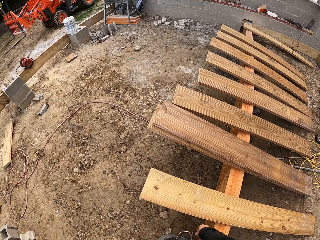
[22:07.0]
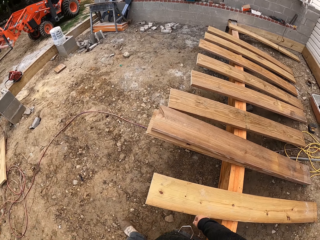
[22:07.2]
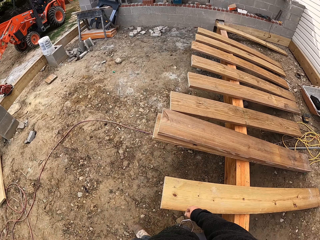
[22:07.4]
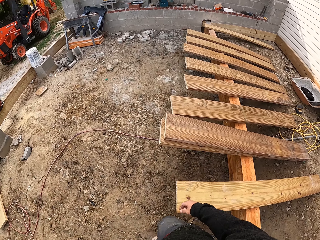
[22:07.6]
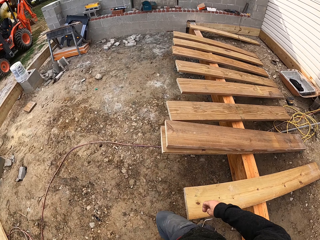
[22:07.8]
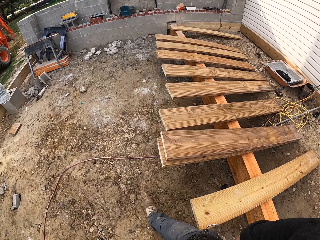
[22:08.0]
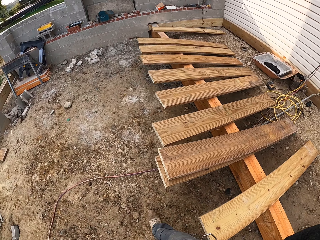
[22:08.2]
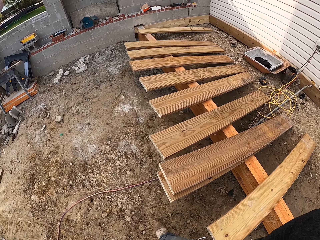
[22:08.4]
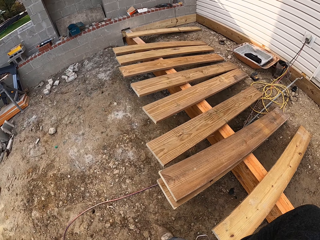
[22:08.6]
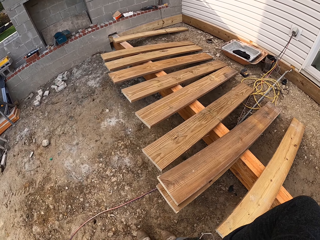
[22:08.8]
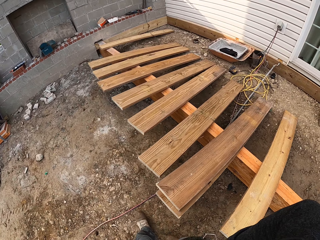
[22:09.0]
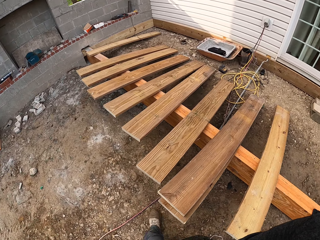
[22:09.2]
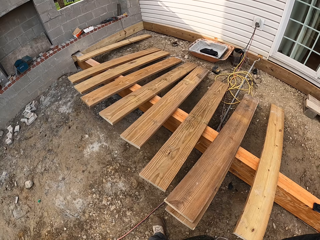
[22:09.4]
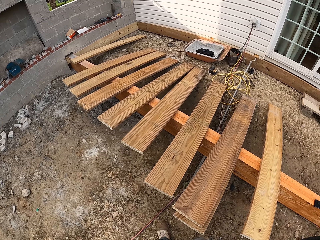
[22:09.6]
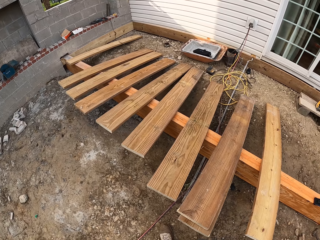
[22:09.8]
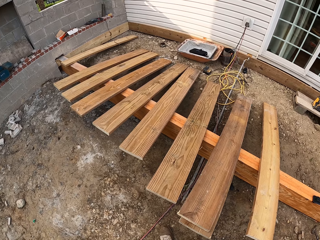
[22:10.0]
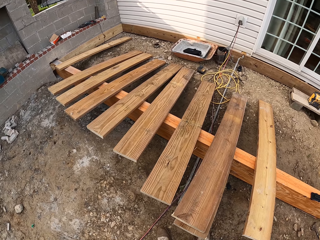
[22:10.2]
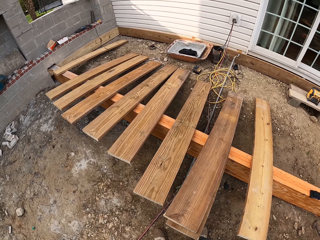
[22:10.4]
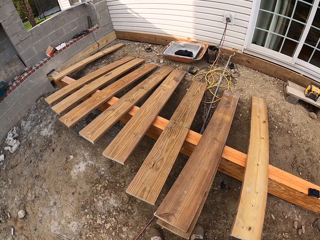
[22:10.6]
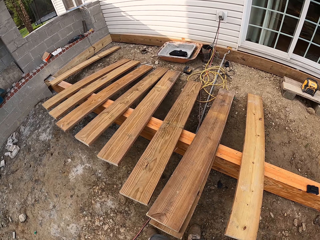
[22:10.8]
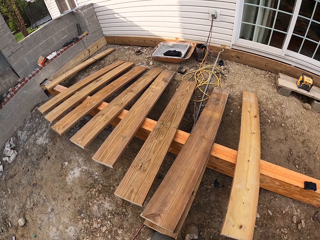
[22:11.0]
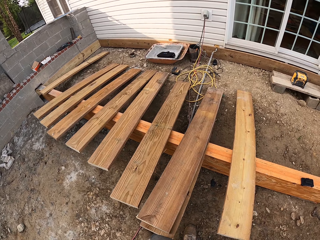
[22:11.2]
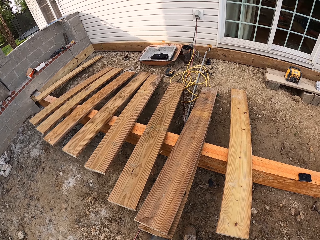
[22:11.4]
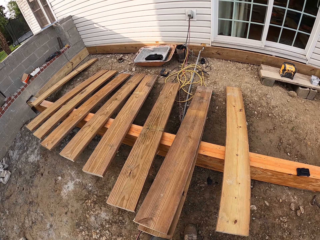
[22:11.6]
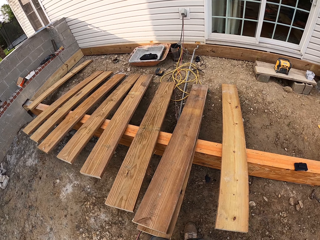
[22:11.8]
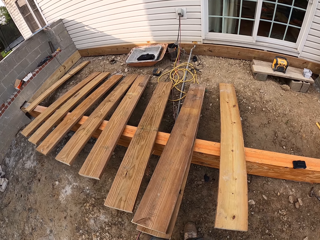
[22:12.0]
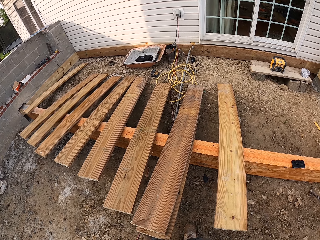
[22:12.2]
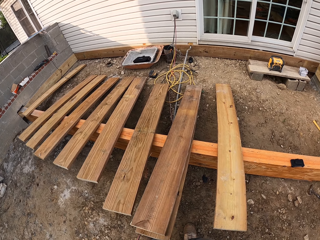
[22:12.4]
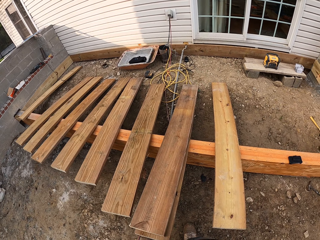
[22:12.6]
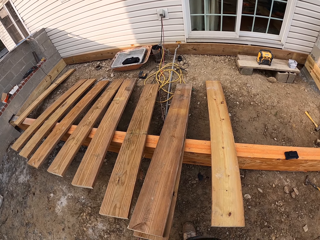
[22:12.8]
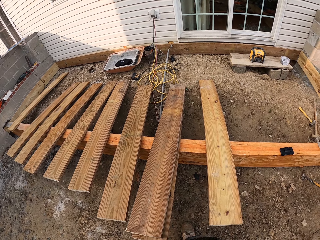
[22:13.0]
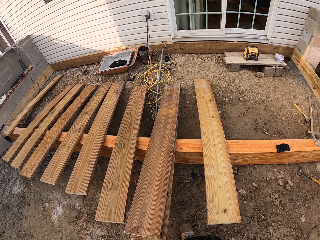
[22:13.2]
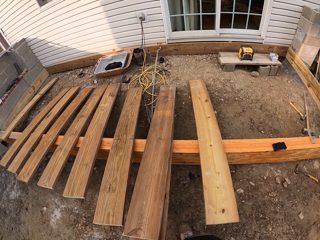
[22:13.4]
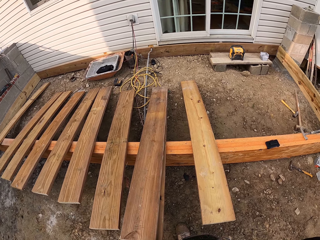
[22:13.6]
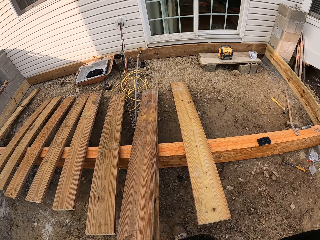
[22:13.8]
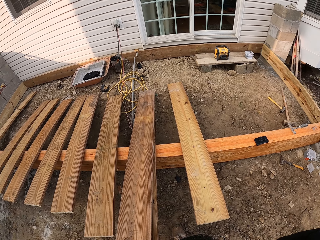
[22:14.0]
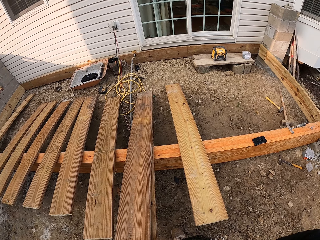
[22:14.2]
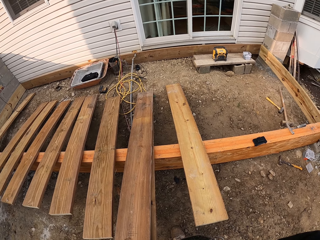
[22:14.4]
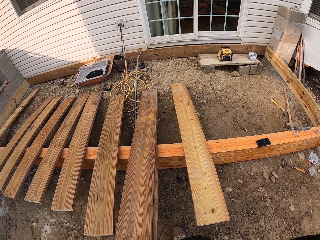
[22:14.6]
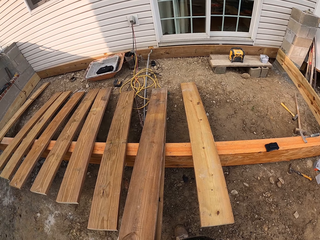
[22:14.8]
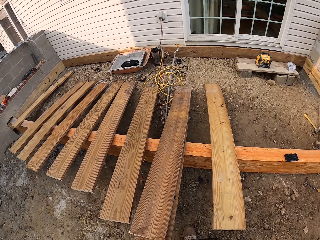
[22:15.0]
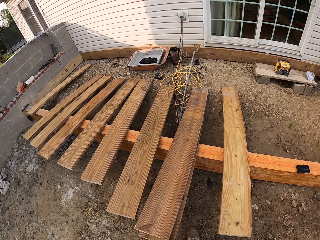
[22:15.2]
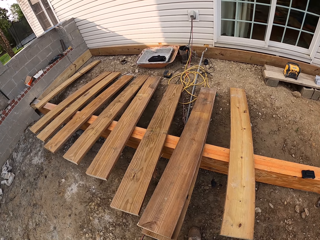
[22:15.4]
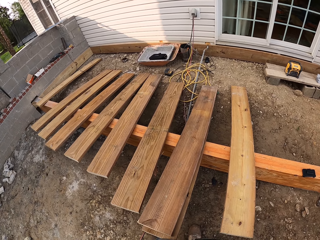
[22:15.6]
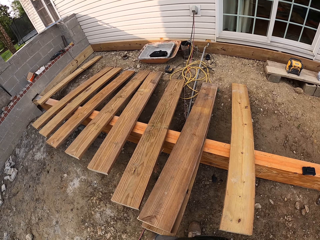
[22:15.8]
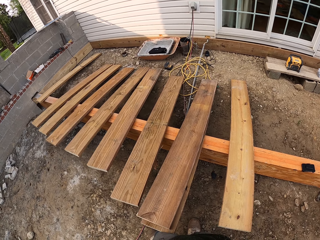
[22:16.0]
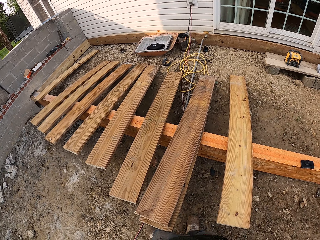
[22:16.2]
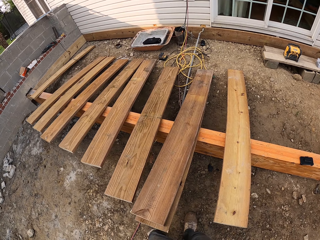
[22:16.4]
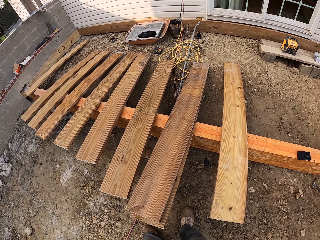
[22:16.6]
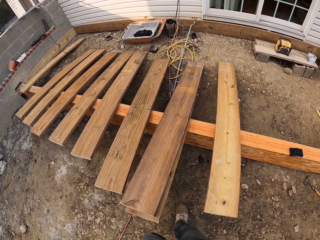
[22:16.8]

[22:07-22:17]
The camera wearer looks around the construction site.

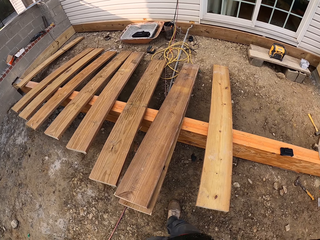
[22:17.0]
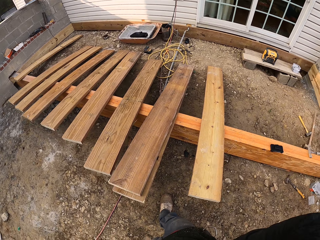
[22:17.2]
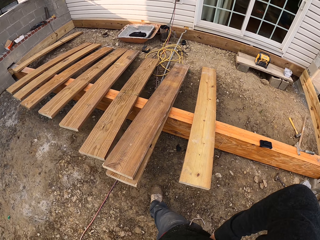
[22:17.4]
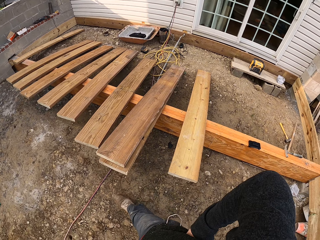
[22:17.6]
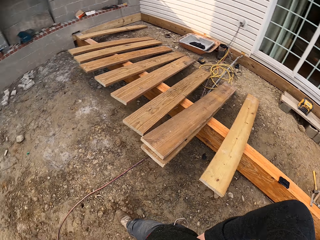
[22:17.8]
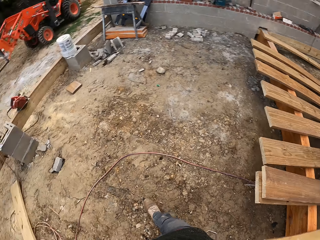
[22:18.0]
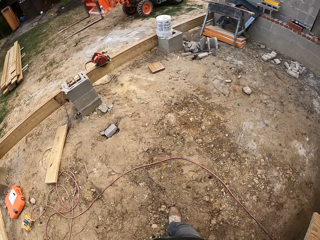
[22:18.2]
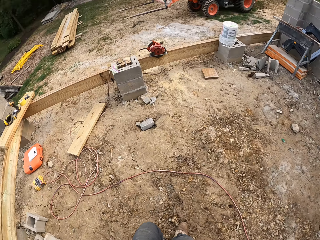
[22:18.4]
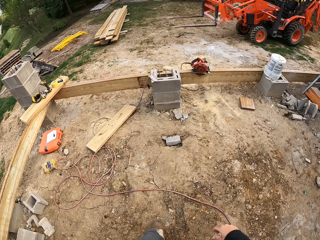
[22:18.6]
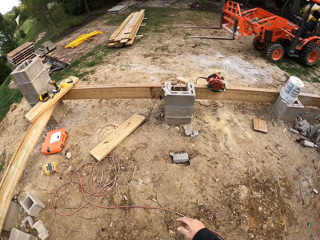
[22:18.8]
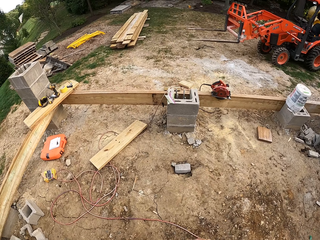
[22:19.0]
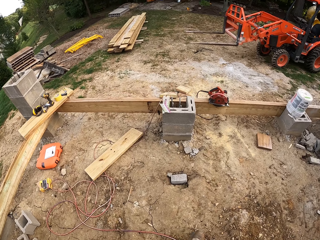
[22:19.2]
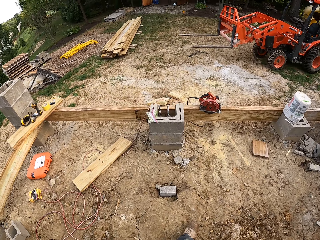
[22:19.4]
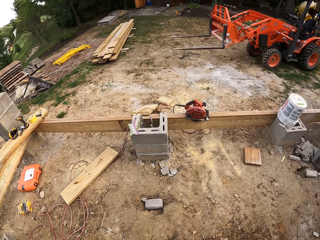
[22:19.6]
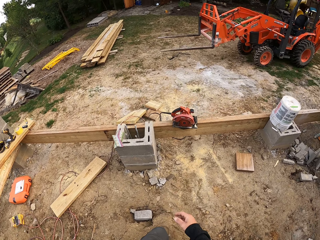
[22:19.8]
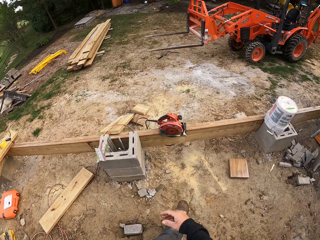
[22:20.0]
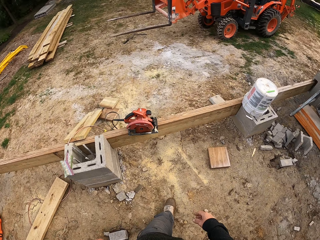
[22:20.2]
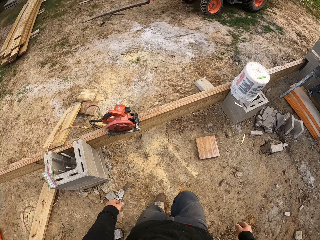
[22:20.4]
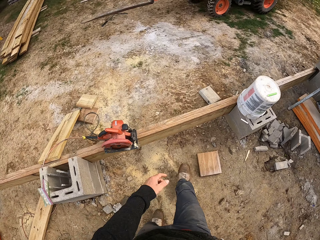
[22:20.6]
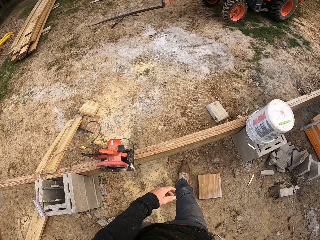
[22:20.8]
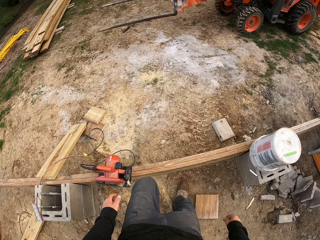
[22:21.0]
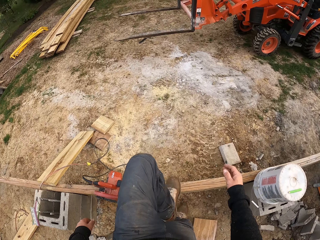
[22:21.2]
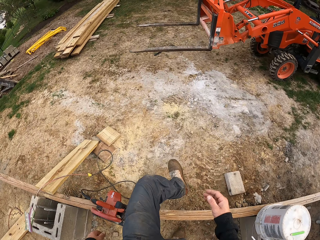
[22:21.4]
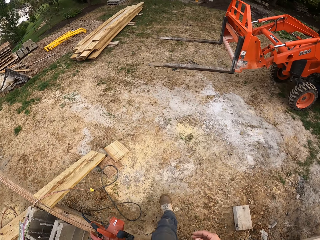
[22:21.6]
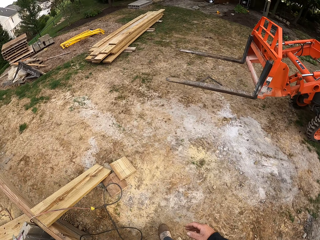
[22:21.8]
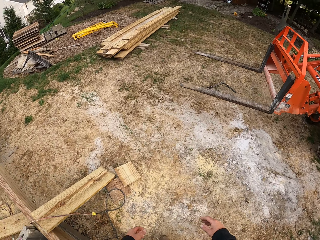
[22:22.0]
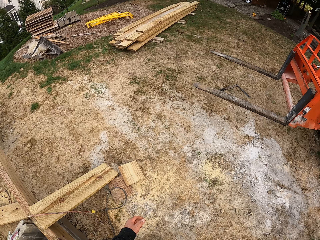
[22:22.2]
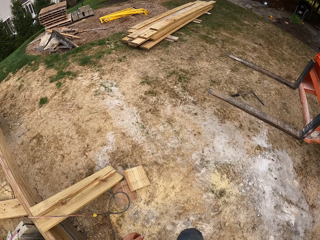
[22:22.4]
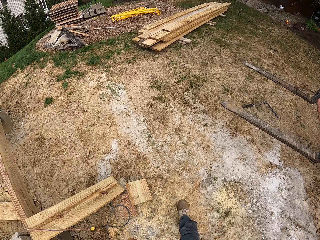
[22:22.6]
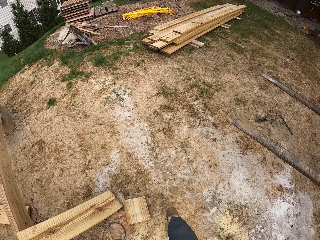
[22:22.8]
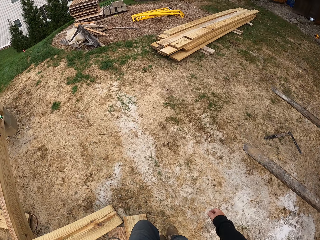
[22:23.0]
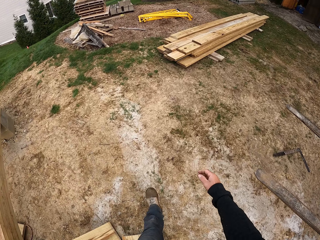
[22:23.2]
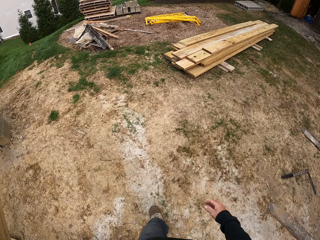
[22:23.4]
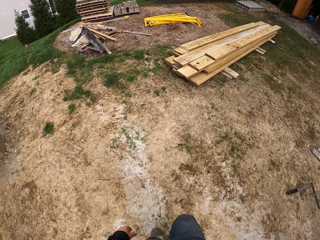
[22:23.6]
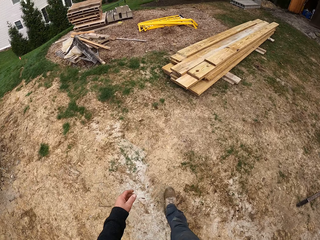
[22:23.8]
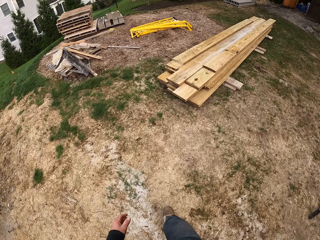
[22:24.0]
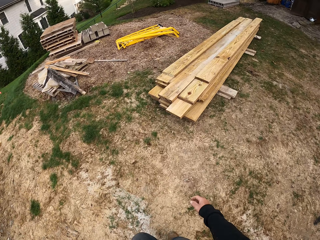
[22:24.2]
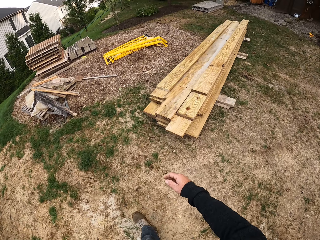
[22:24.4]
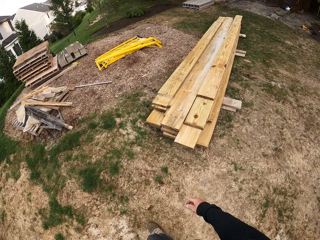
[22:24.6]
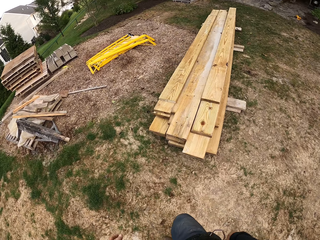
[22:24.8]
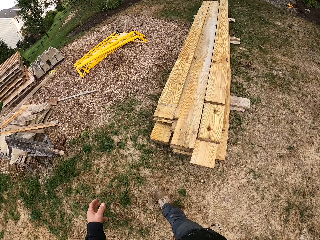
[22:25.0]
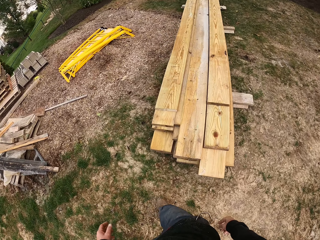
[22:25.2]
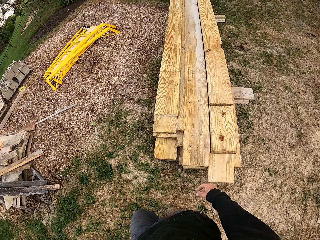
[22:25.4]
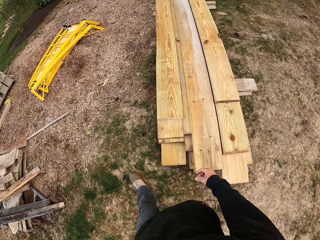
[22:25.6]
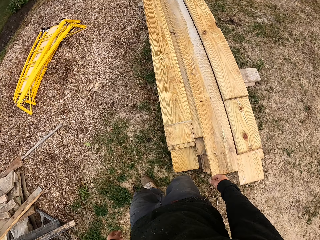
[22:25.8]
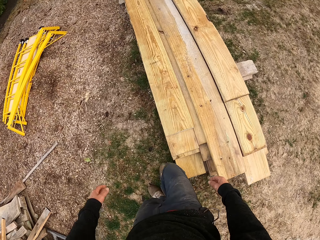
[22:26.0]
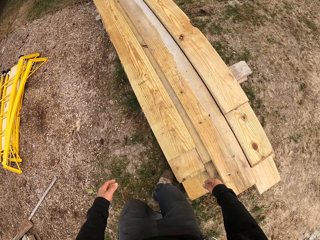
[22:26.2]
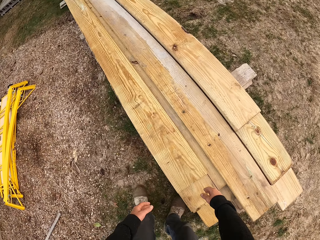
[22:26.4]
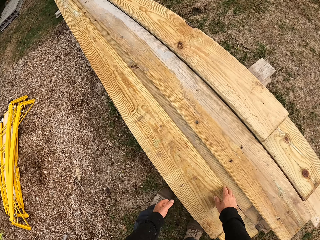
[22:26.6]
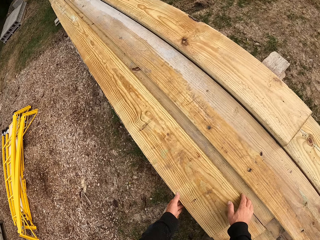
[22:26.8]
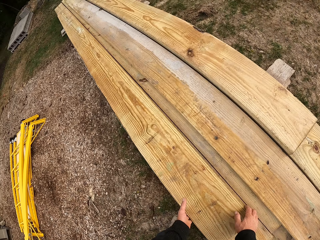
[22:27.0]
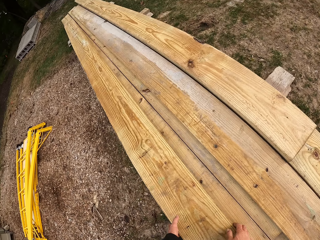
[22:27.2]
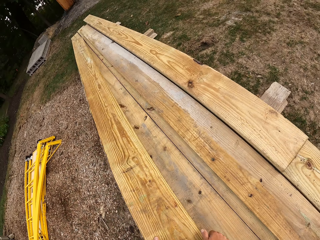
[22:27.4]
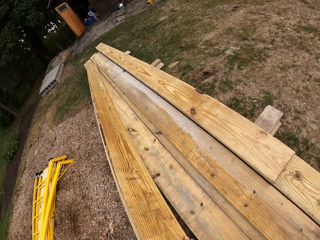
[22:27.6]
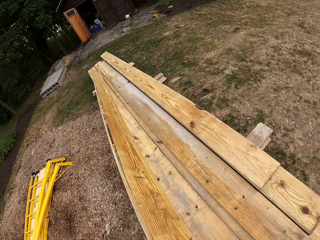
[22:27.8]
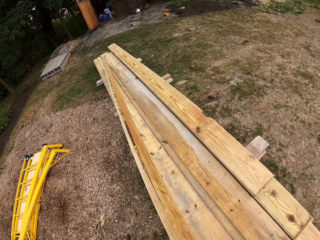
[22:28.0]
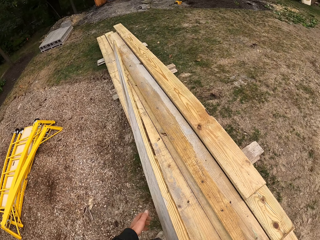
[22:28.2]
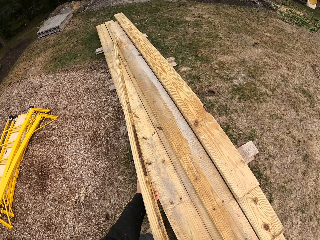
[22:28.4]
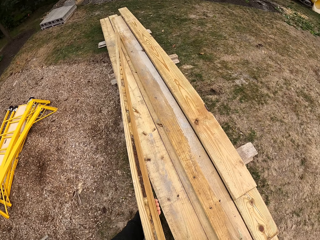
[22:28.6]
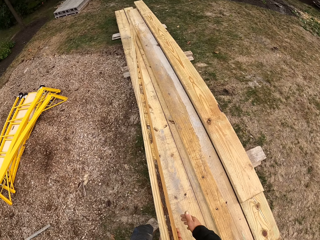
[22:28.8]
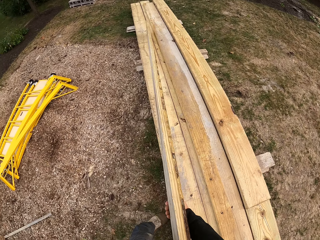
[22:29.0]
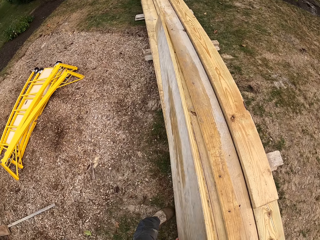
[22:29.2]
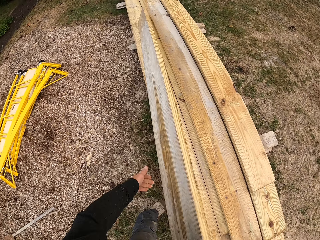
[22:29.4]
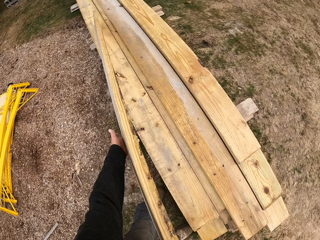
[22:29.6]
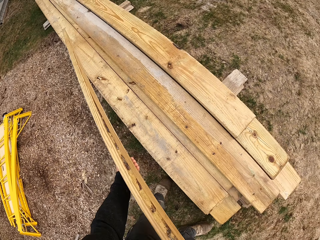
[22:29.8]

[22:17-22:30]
The camera wearer walks around the construction site. They pick up the piece of wood. They carry the piece of wood.
